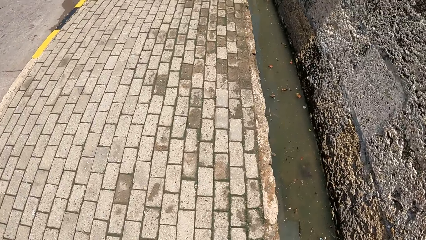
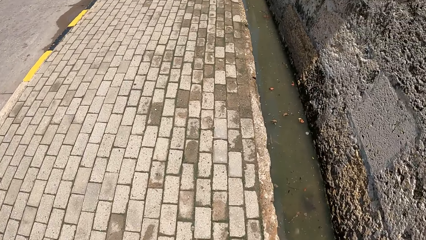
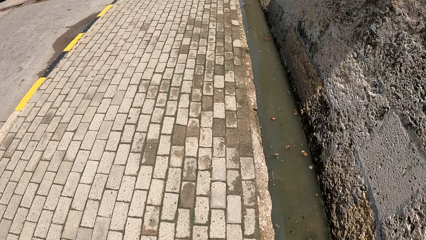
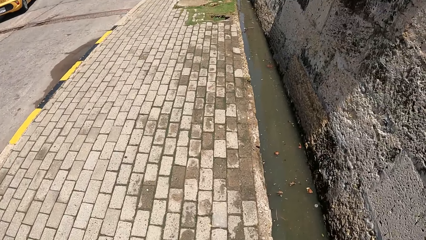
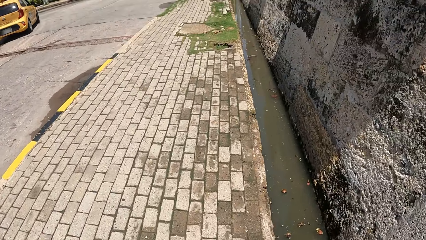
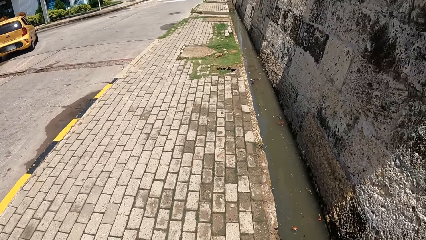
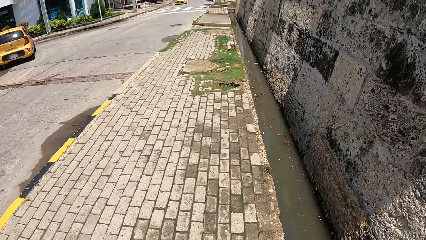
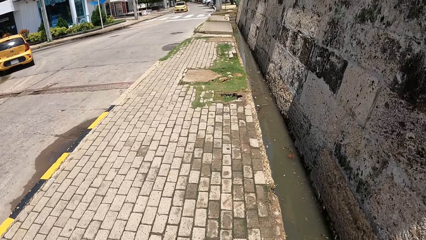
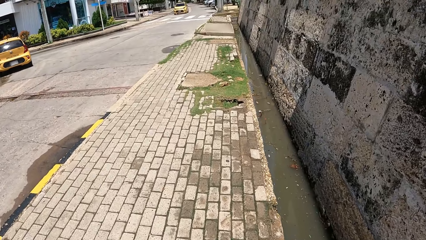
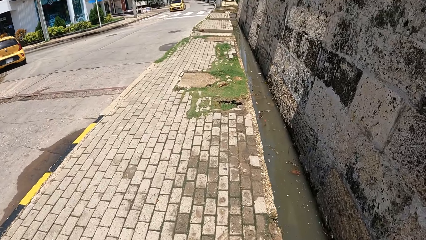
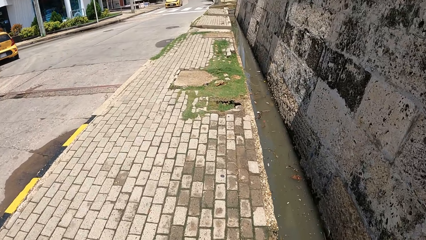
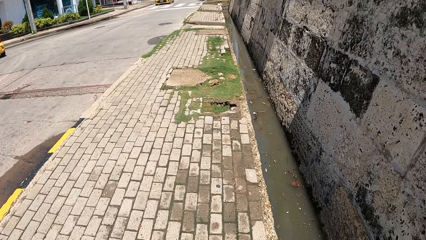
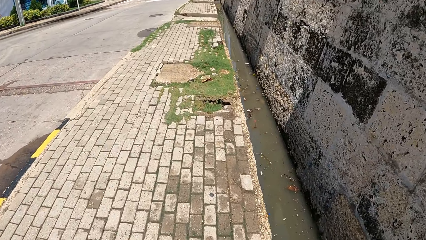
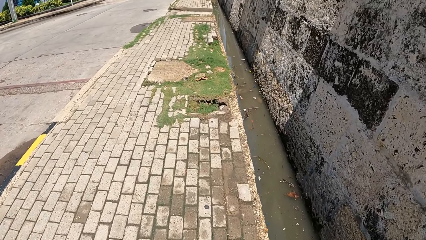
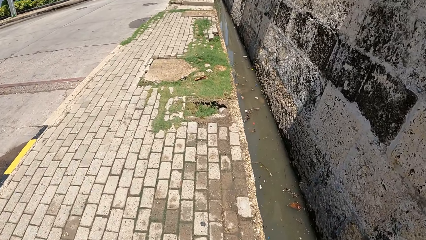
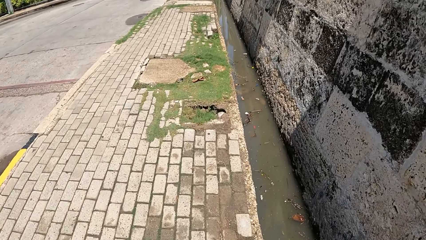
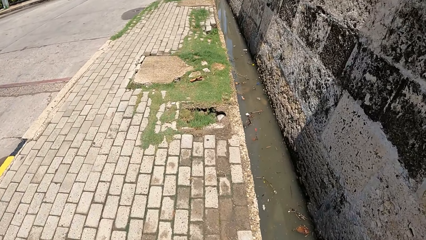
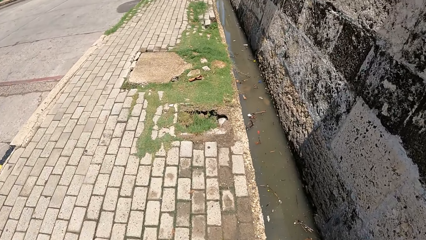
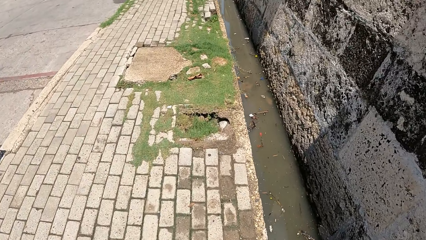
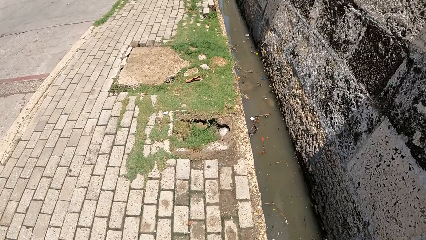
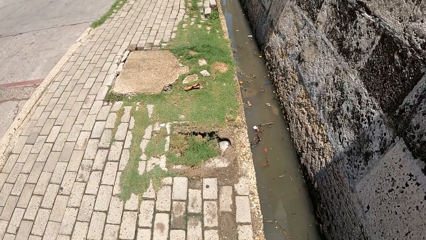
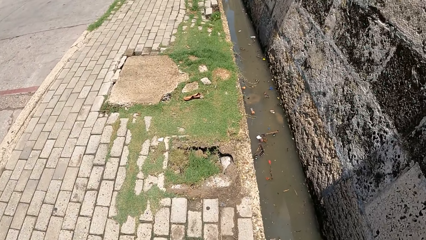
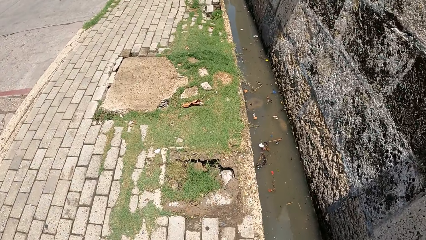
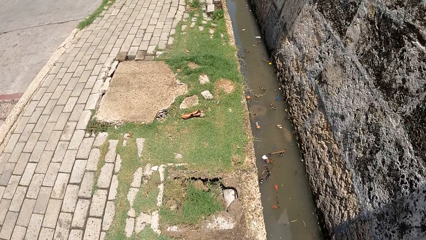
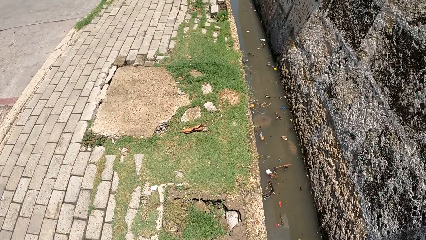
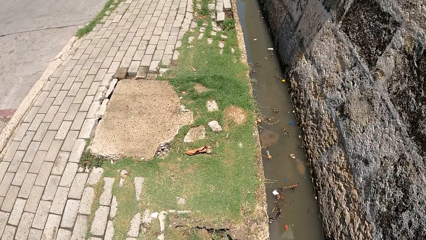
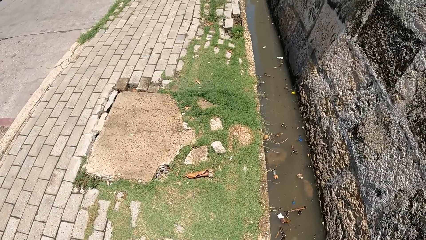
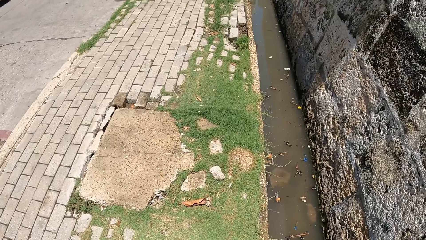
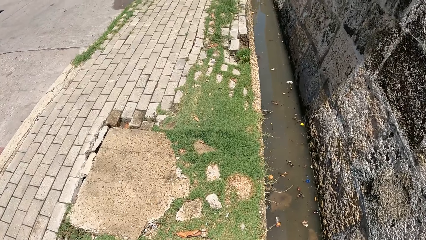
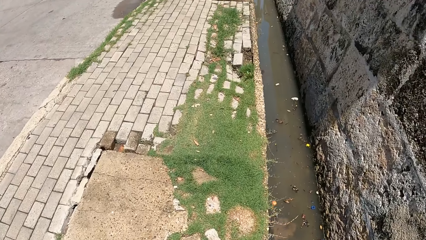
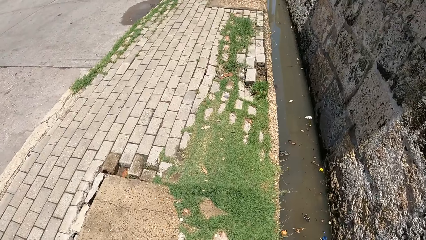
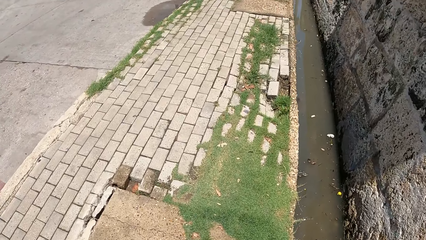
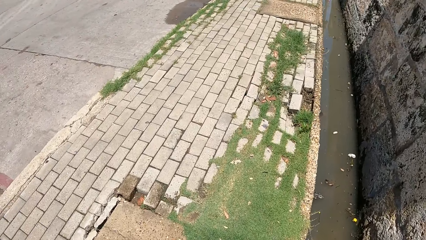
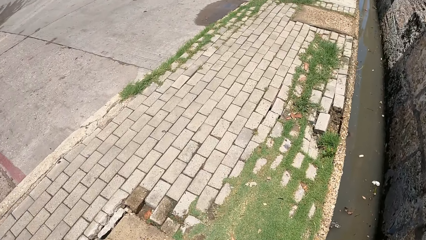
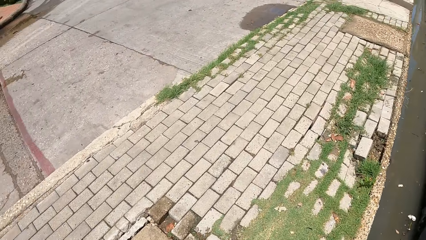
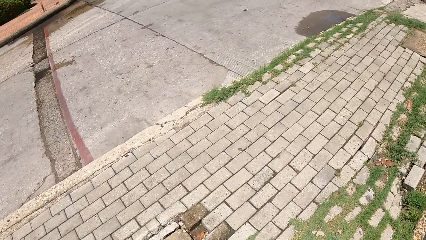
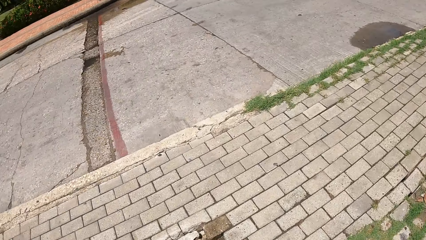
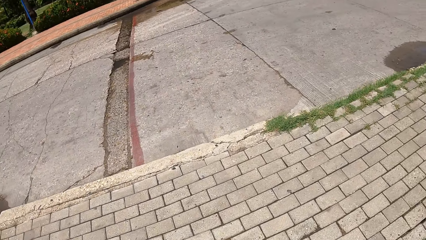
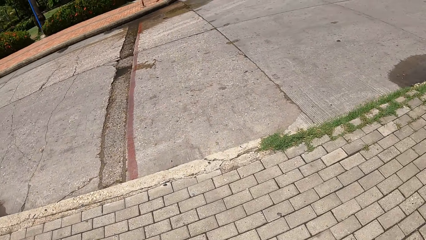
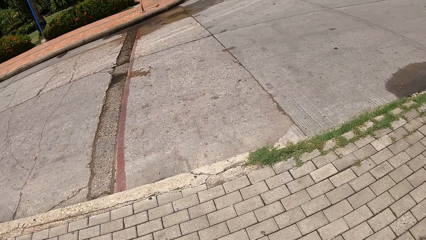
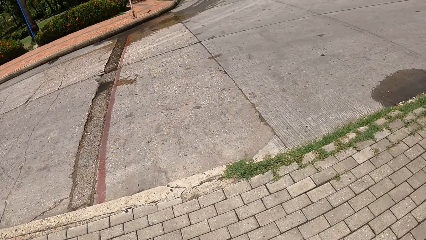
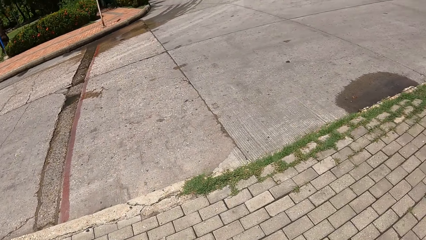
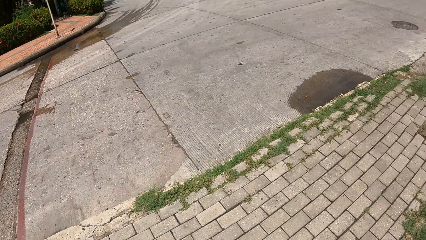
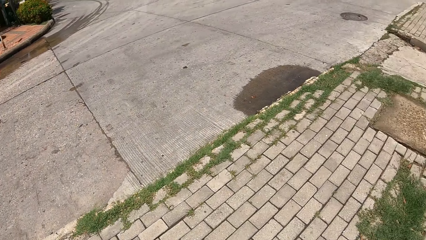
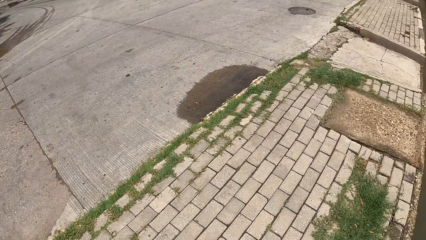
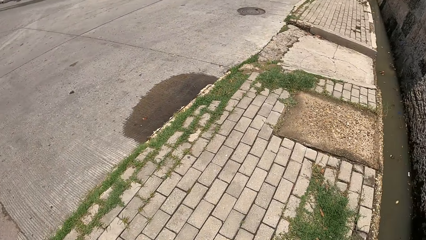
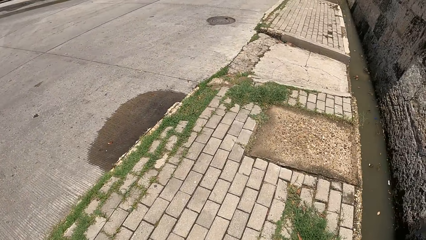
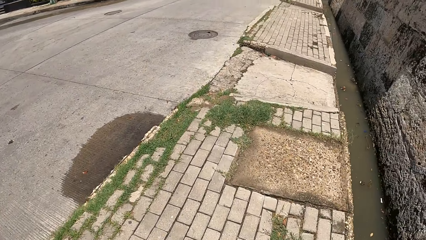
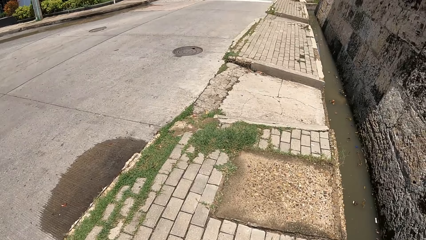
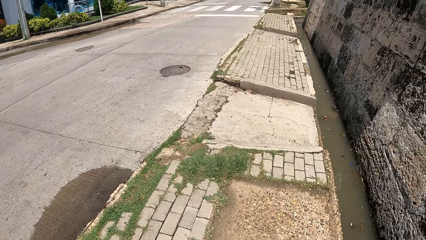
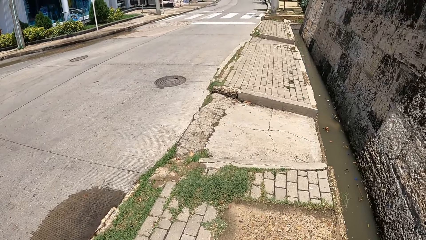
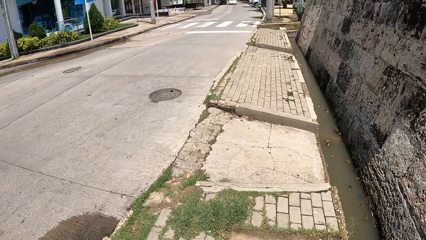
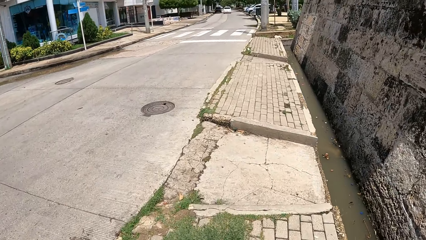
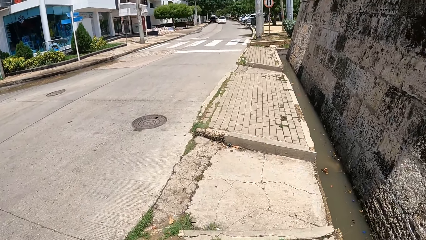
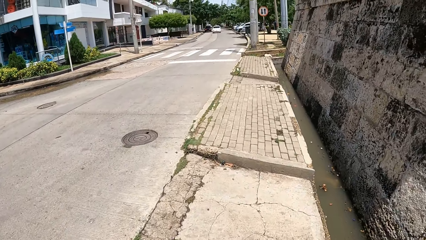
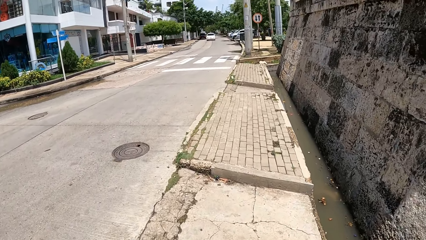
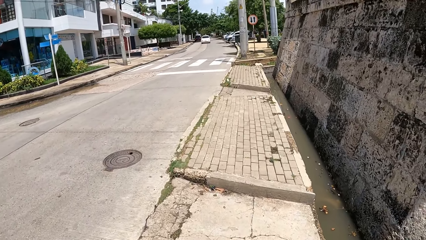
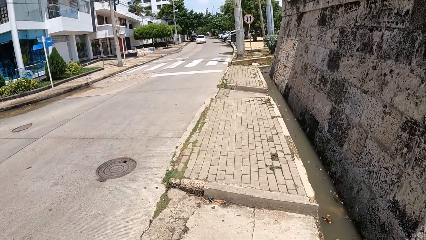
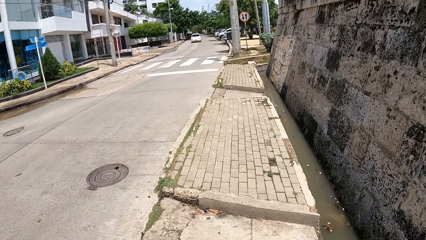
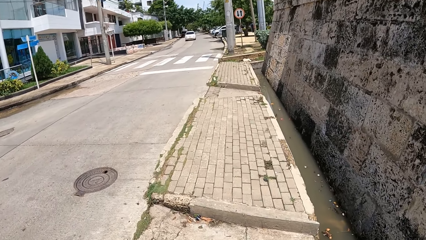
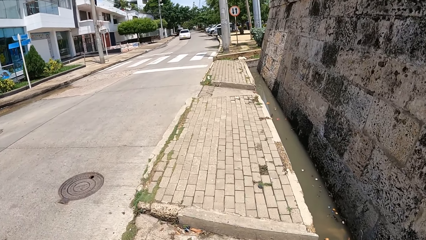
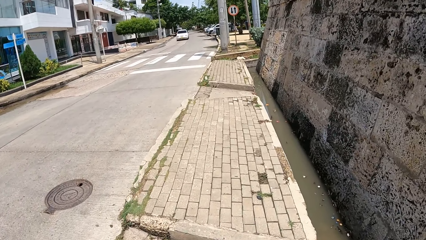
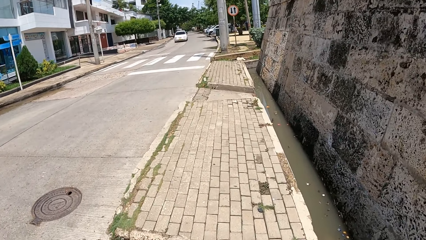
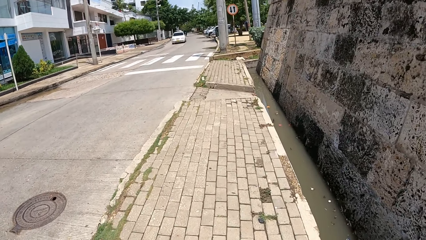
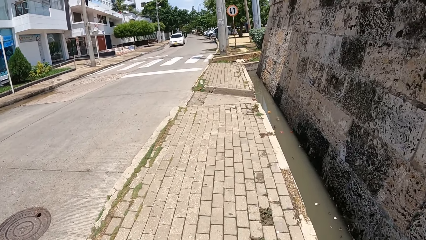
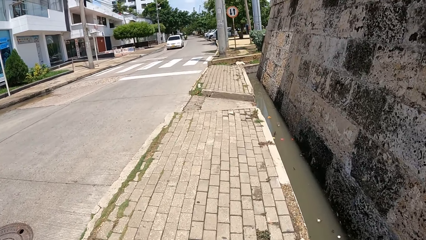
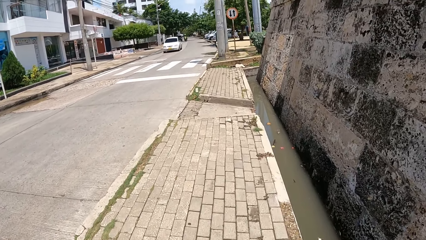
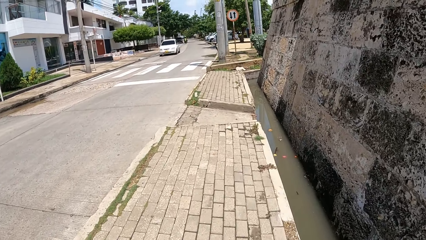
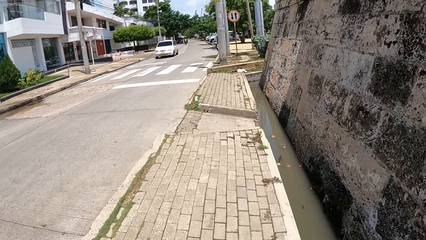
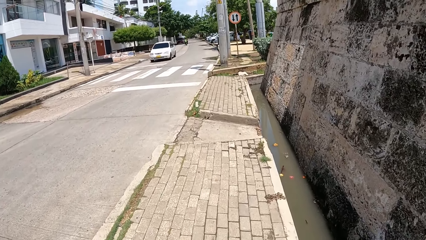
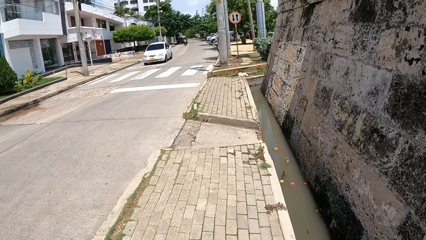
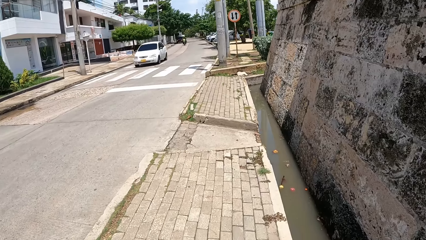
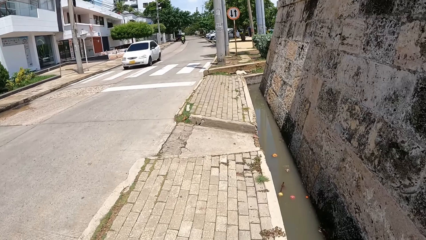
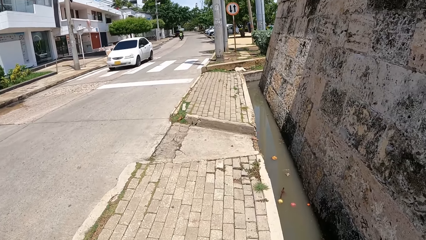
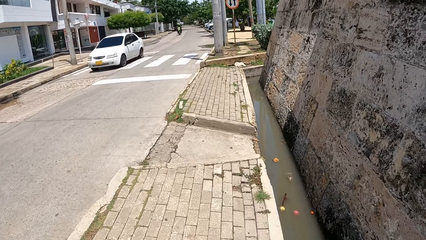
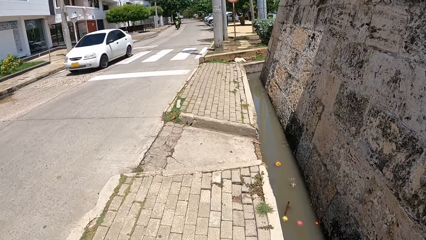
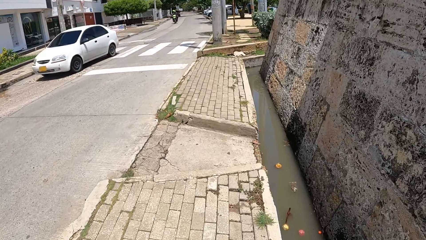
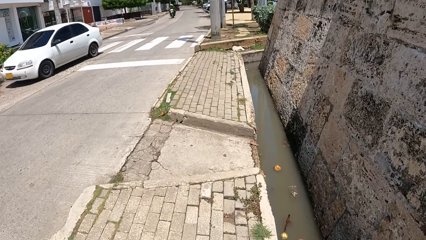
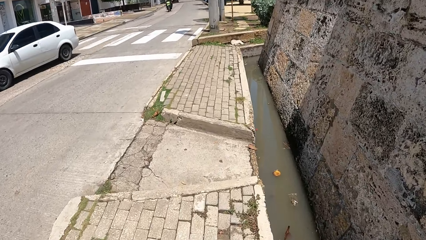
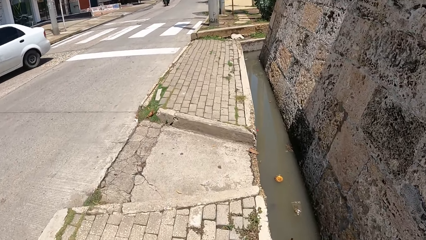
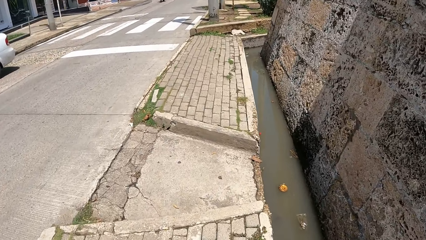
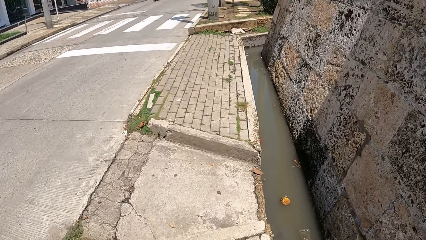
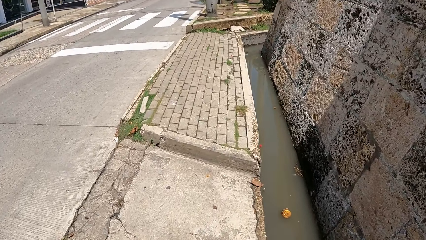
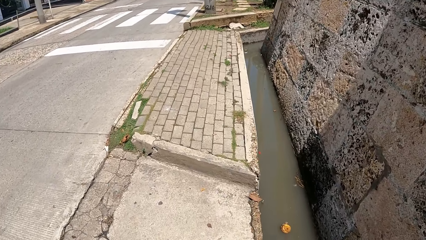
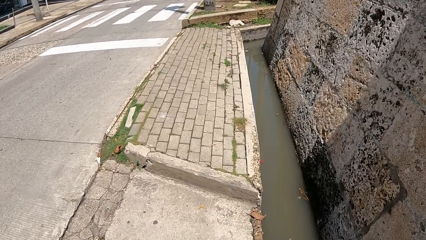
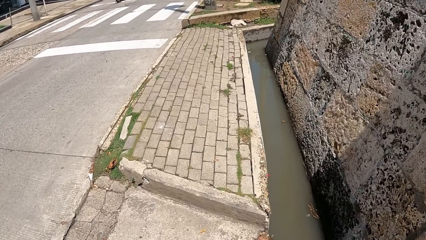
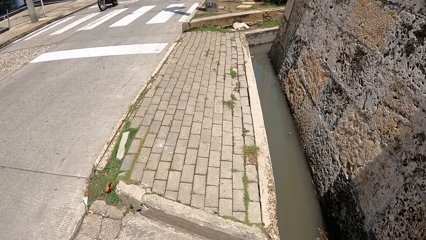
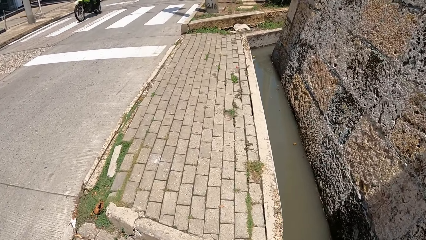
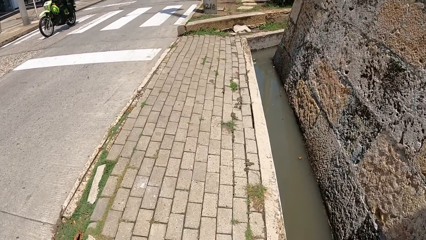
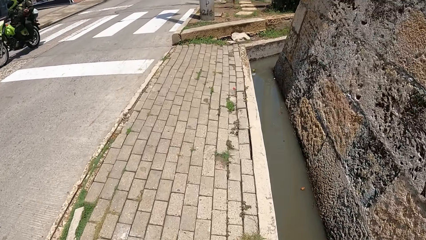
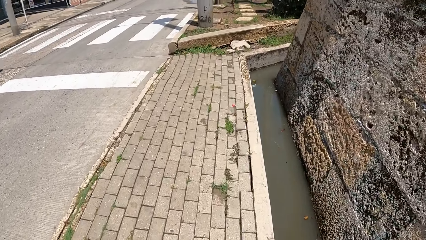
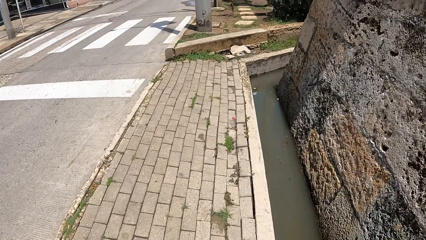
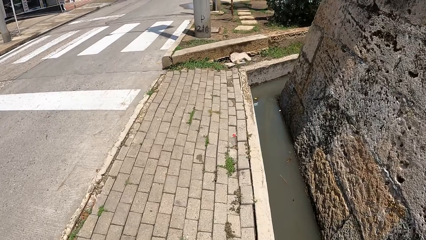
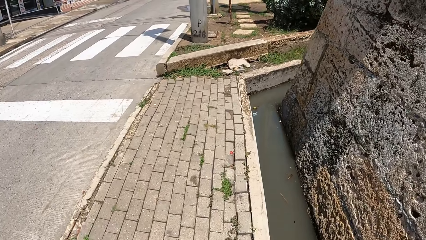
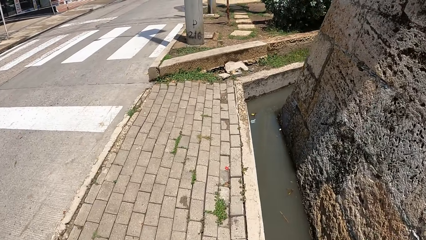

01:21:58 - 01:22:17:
The camera wearer looks around. They walk around.
